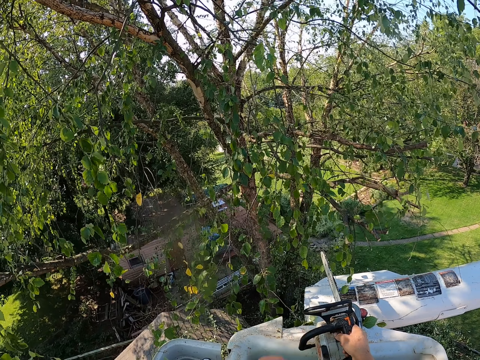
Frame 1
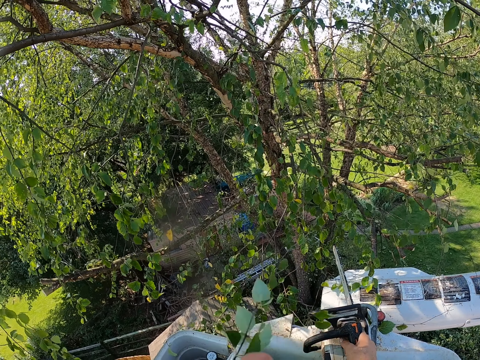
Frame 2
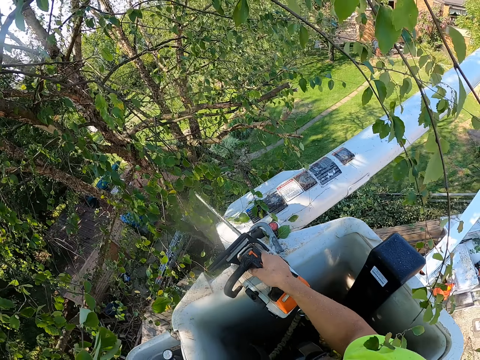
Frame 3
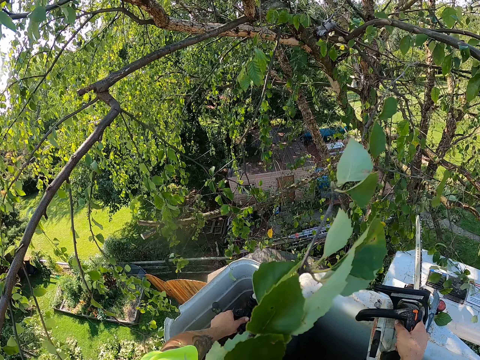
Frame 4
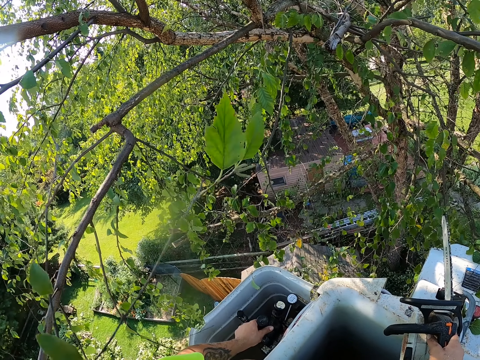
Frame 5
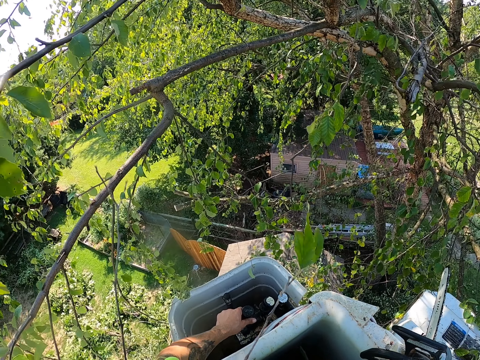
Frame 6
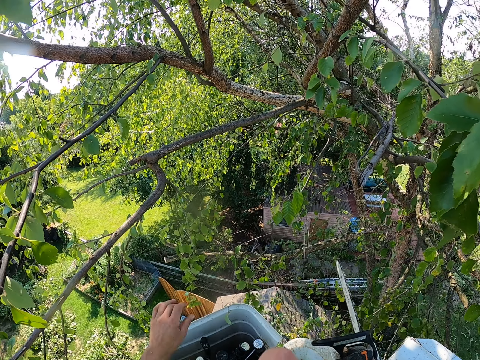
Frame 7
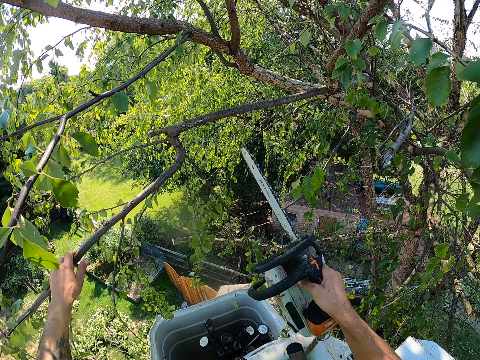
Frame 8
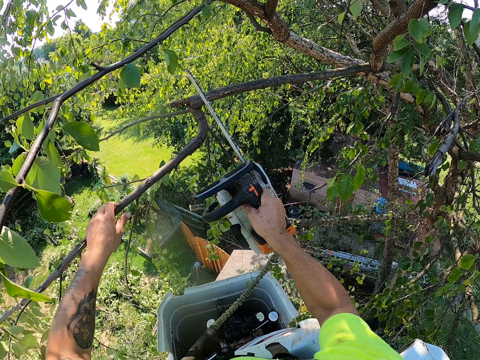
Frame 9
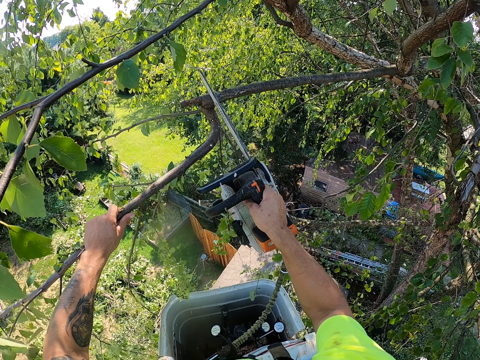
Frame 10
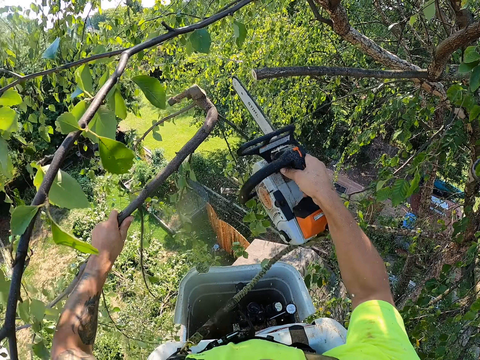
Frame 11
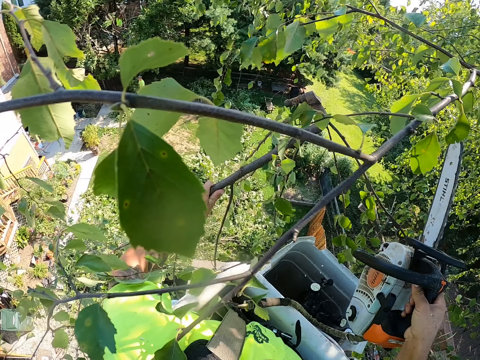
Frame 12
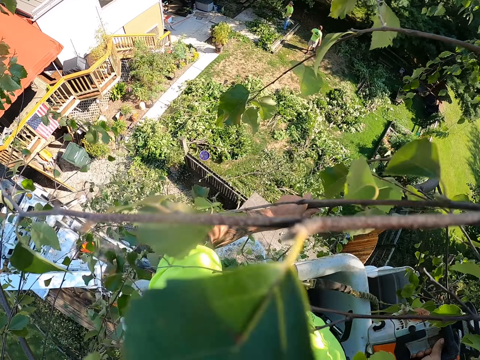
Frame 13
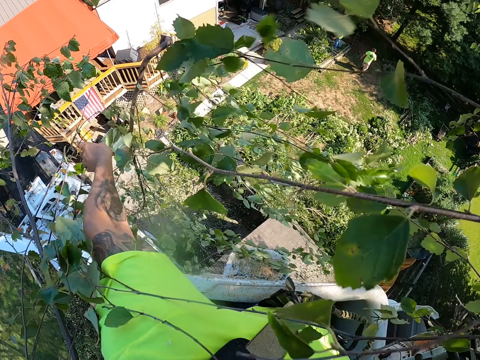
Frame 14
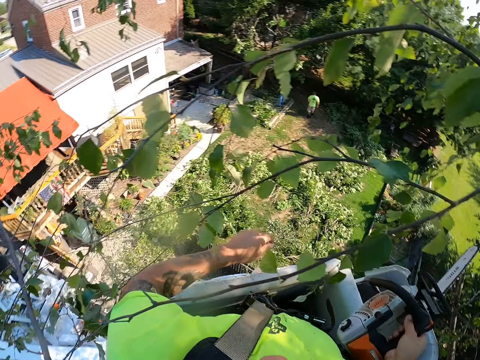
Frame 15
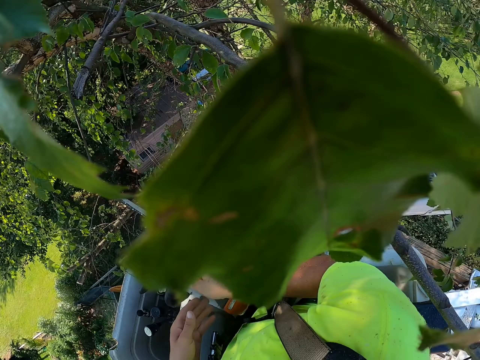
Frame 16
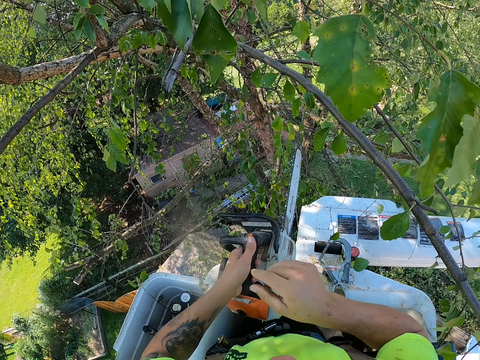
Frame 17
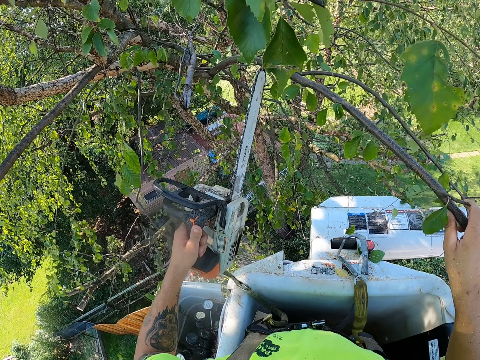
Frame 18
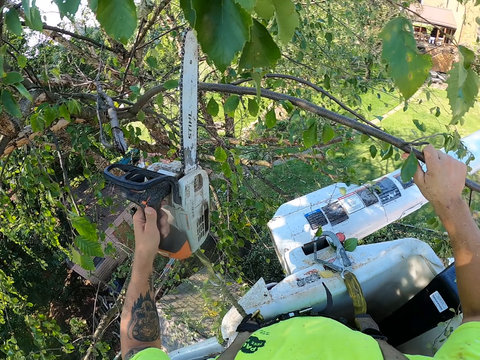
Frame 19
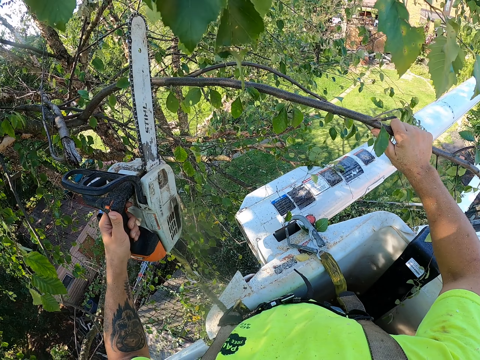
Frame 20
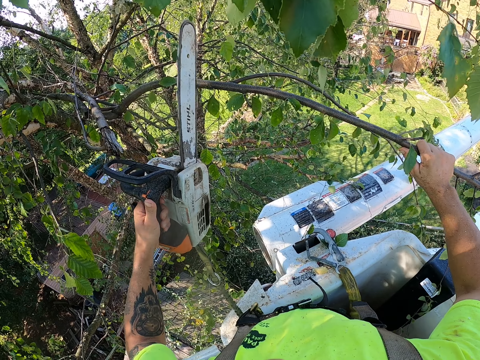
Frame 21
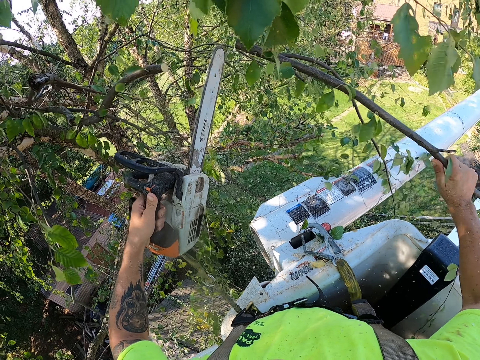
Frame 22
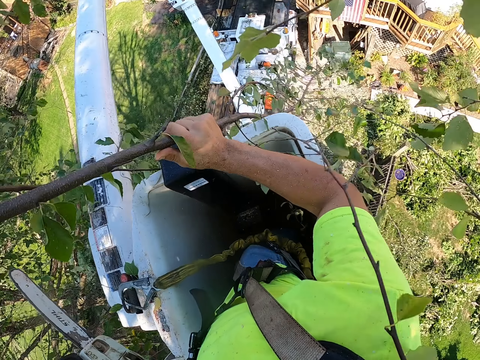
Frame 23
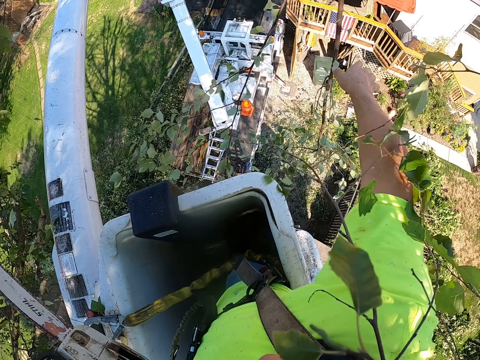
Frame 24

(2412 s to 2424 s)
The camera wearer holds a branch with his left hand. He cuts the branch from the tree with the chainsaw with his right hand. He throws the branch on the ground with his left hand. He passes the chainsaw from his right hand to his left hand. He holds a branch with his right hand. He cuts the branch from the tree with the chainsaw with his left hand.

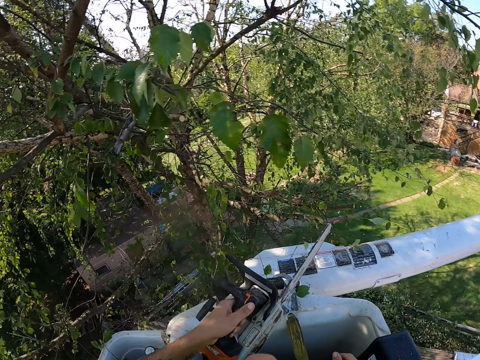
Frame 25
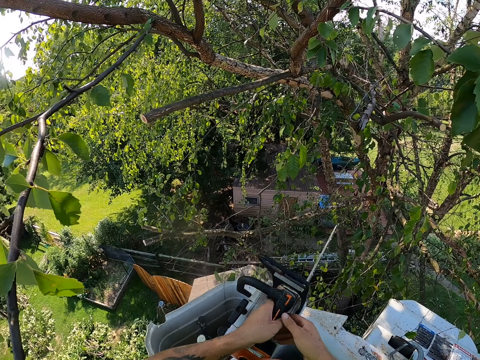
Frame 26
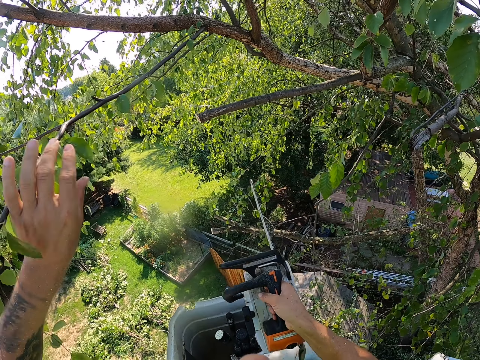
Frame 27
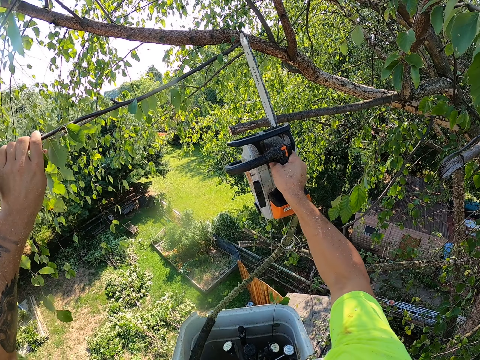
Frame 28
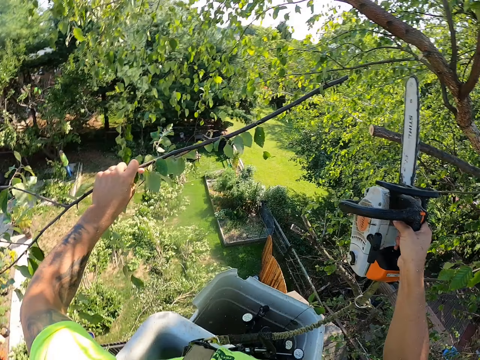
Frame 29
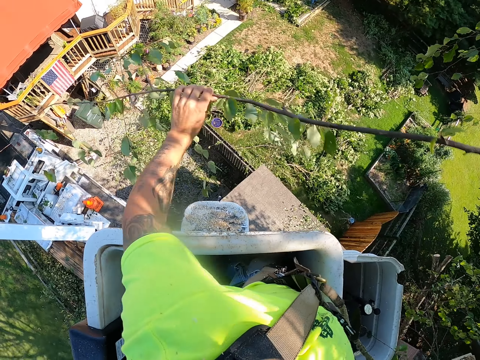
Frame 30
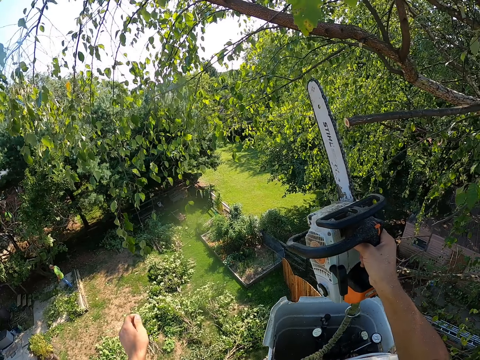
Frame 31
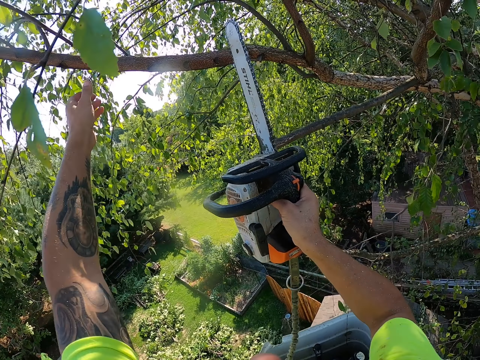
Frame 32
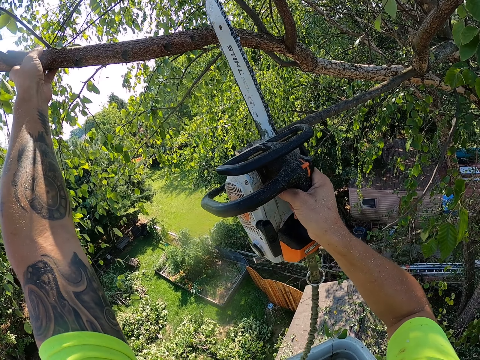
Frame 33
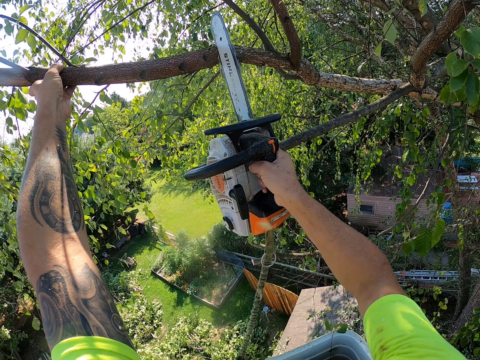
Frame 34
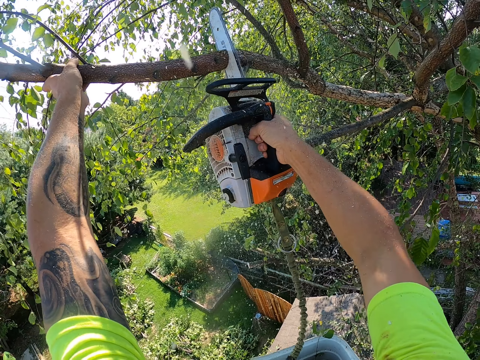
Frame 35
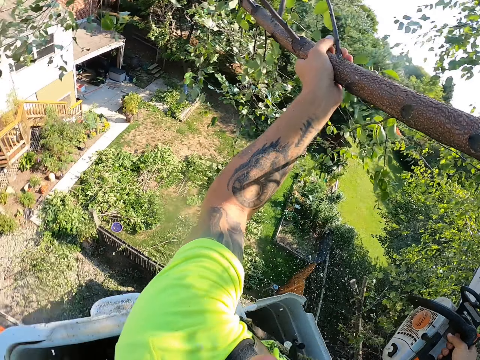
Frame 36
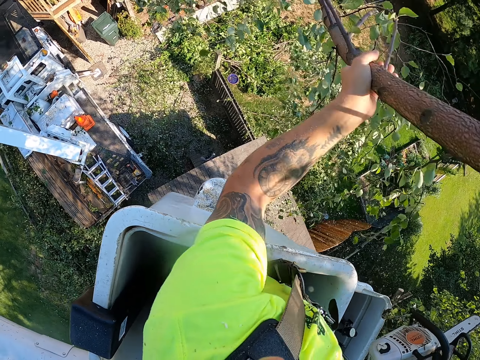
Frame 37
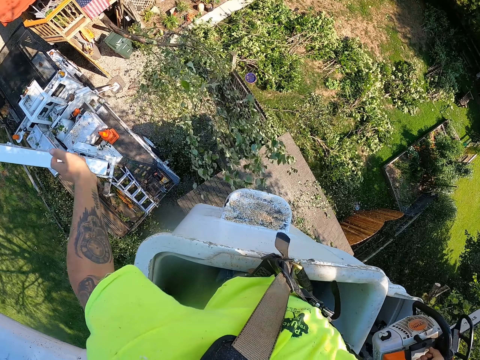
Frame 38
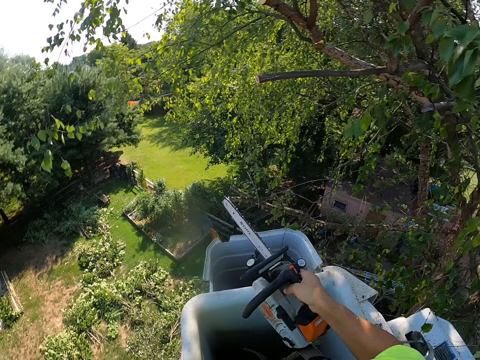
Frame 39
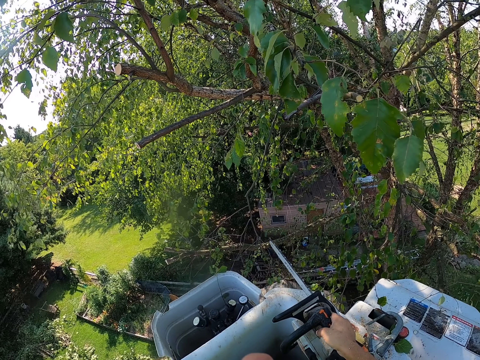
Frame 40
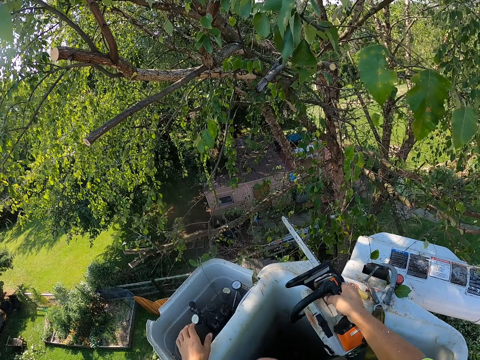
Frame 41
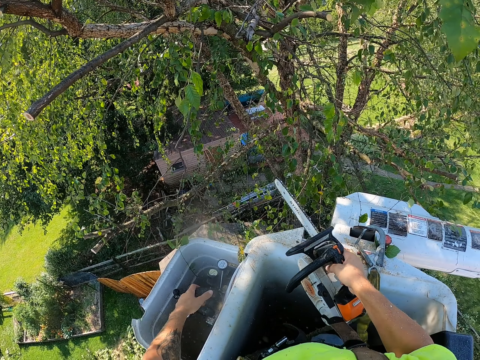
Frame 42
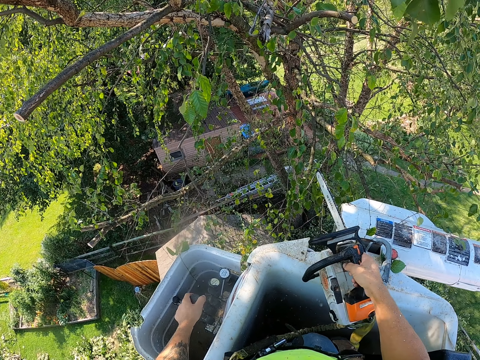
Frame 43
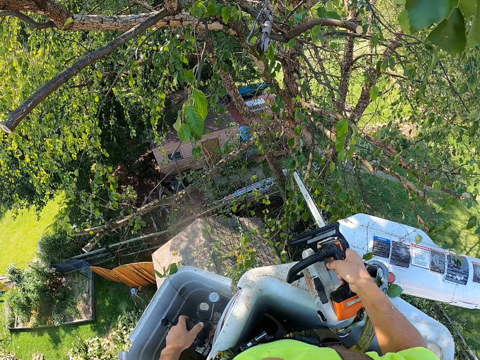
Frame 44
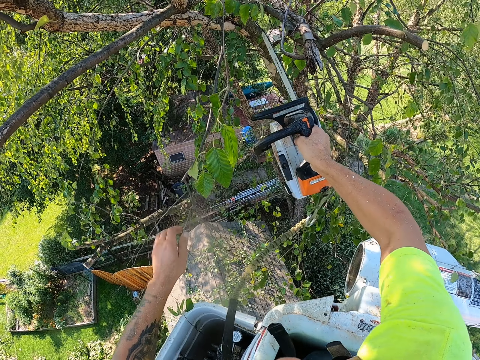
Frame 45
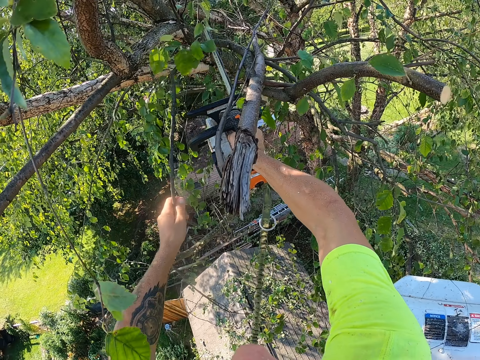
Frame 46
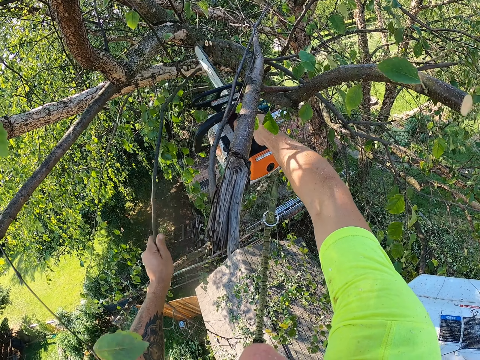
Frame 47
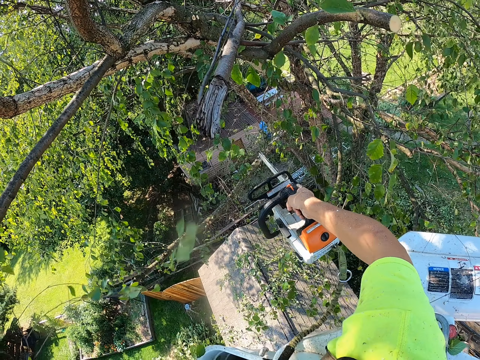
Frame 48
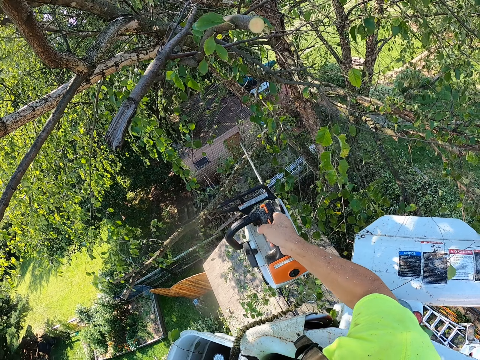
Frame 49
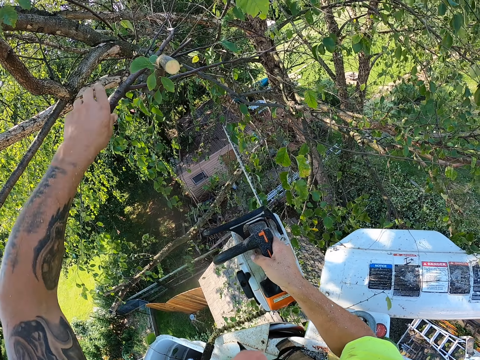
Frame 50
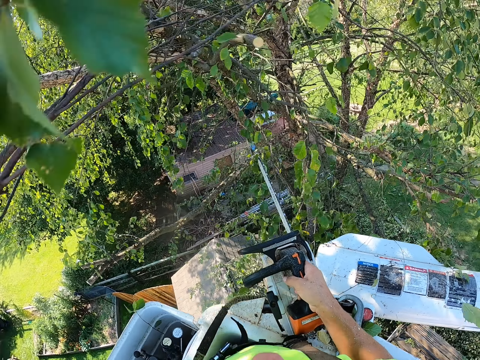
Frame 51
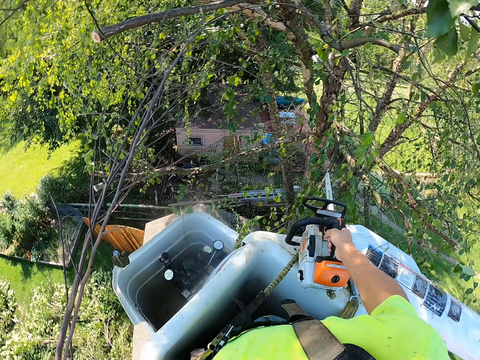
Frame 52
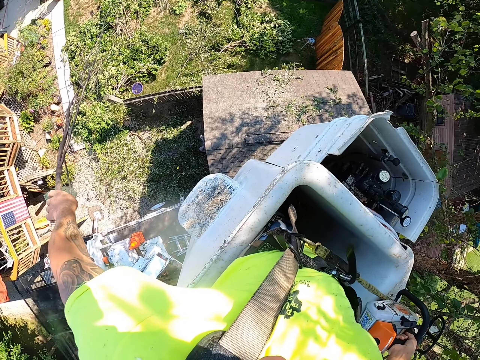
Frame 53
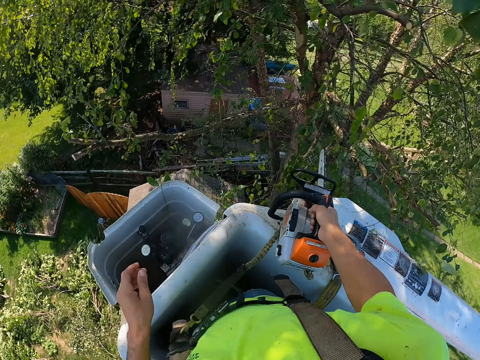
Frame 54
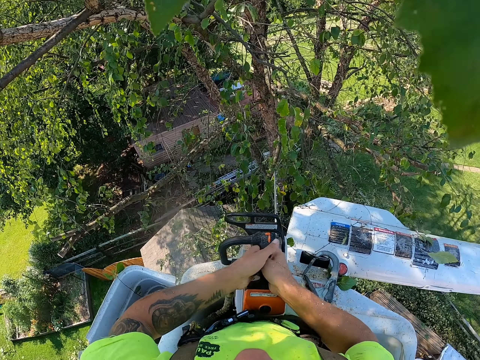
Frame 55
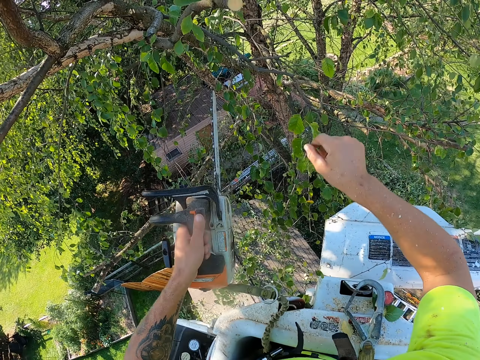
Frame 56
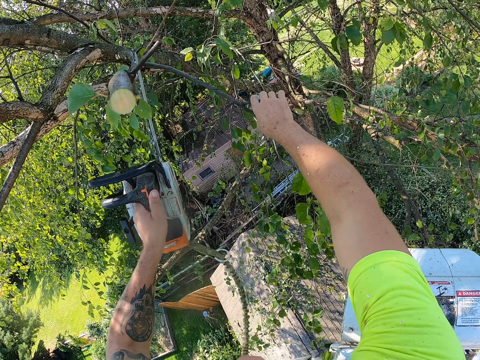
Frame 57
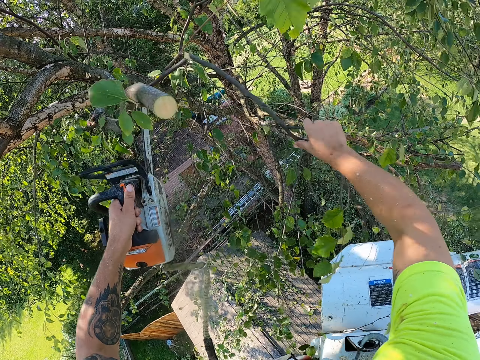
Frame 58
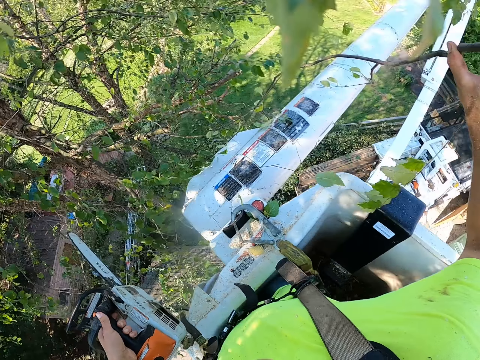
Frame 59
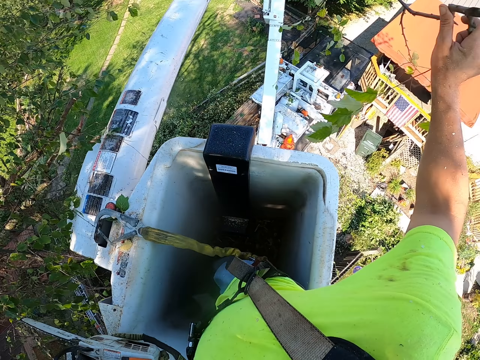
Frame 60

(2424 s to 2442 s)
The camera wearer throws the branch on the ground with his right hand. He passes the chainsaw from his left hand to his right hand. He holds a branch with his left hand. He cuts the branch from the tree with the chainsaw with his right hand. He throws the branch on the ground with his left hand. He holds a branch with his left hand. He cuts the branch from the tree with the chainsaw with his right hand. He throws the branch on the ground with his left hand. He operates the boom lift lever with his left hand. He holds a branch with his left hand. He cuts the branch from the tree with the chainsaw with his right hand. He drops the tree branch. He pulls a branch from the tree with his left hand. He throws the branch on the ground with his left hand. He passes the chainsaw from his right hand to his left hand. He holds a branch with his right hand. He cuts the branch from the tree with the chainsaw with his left hand.
